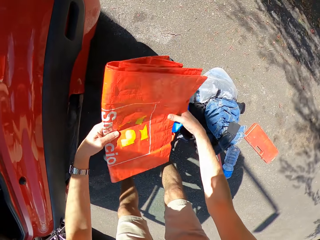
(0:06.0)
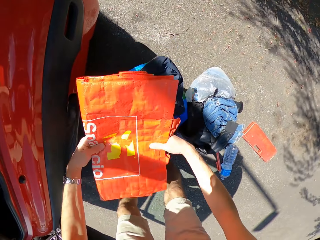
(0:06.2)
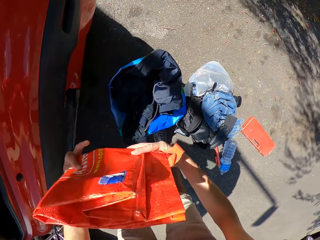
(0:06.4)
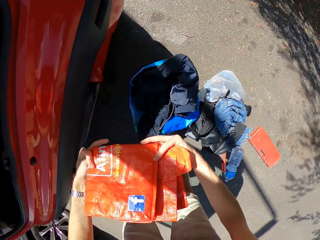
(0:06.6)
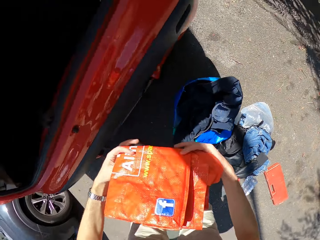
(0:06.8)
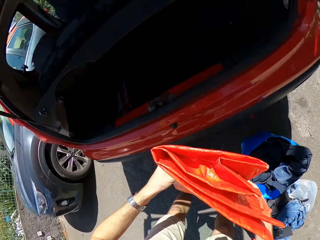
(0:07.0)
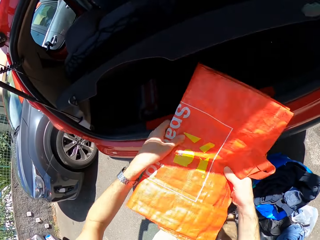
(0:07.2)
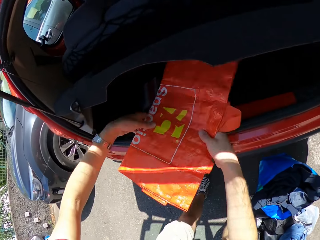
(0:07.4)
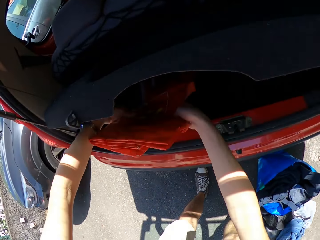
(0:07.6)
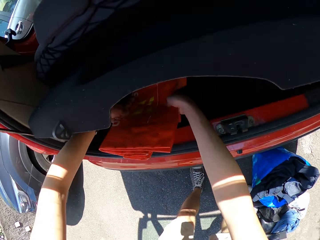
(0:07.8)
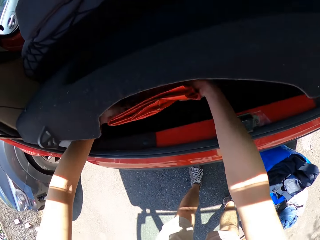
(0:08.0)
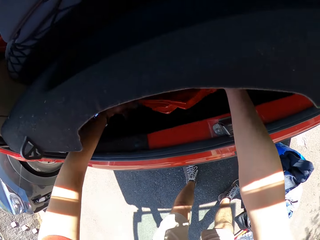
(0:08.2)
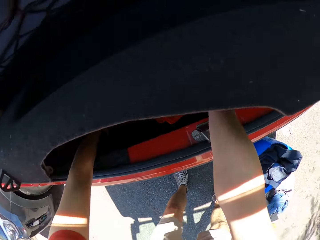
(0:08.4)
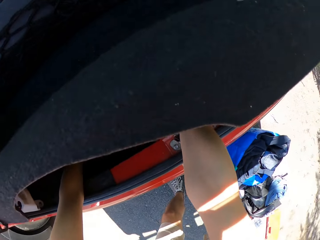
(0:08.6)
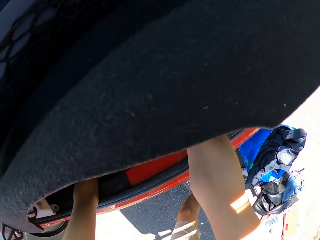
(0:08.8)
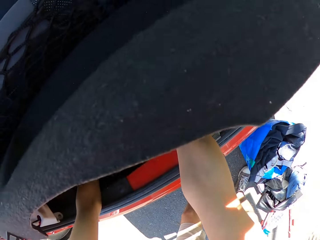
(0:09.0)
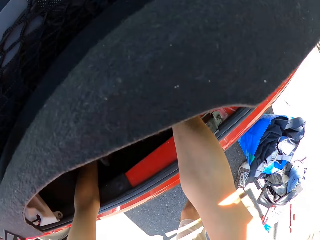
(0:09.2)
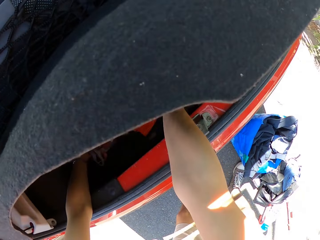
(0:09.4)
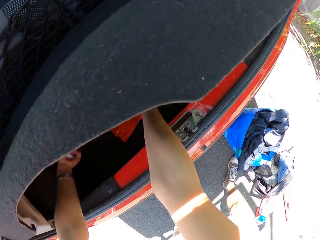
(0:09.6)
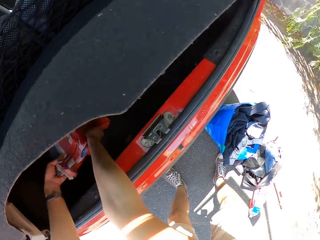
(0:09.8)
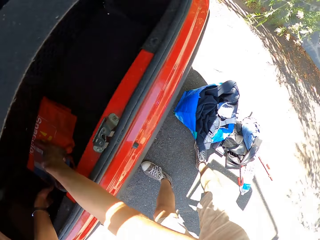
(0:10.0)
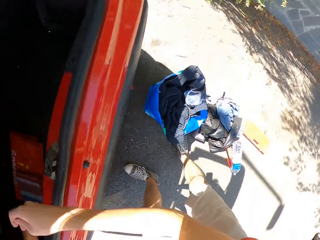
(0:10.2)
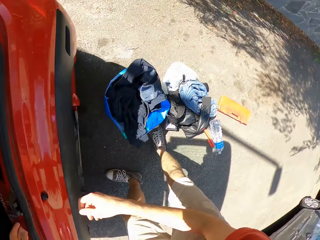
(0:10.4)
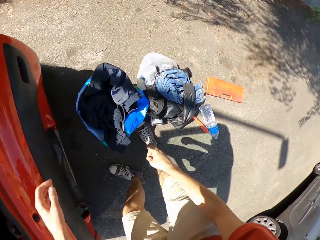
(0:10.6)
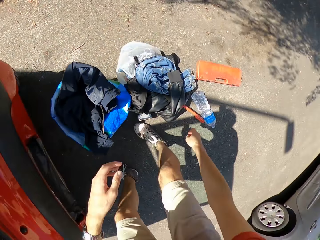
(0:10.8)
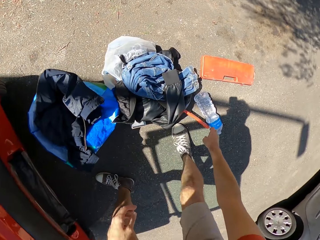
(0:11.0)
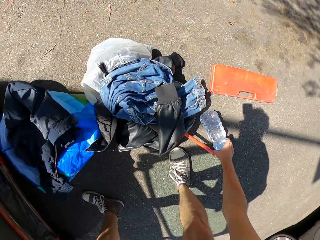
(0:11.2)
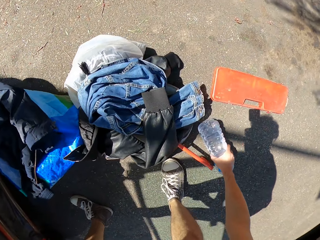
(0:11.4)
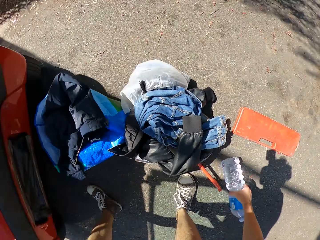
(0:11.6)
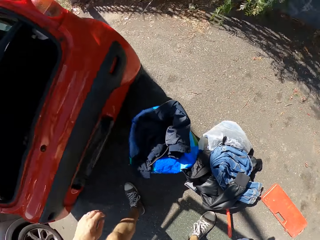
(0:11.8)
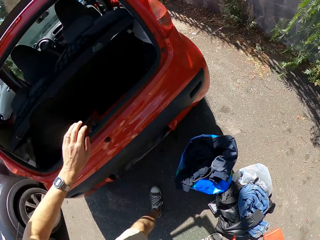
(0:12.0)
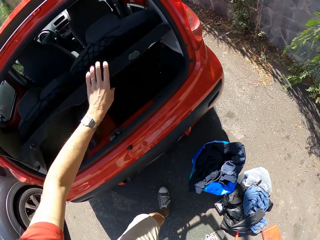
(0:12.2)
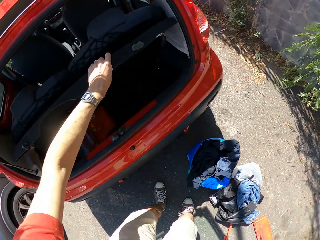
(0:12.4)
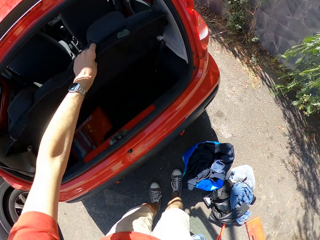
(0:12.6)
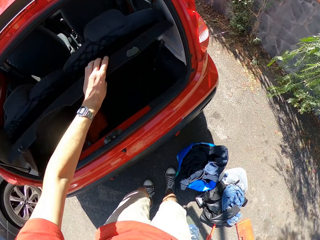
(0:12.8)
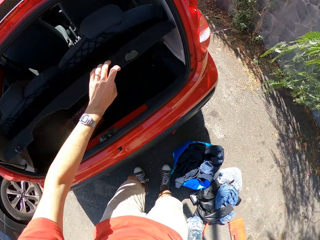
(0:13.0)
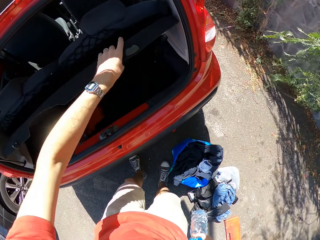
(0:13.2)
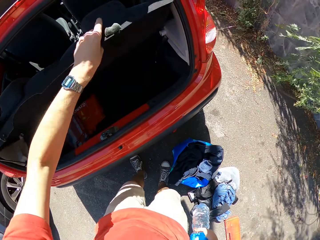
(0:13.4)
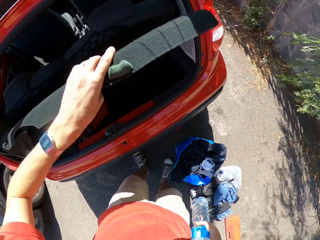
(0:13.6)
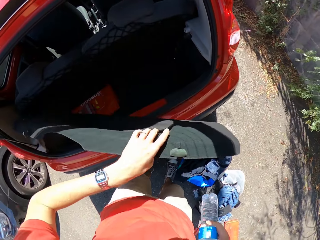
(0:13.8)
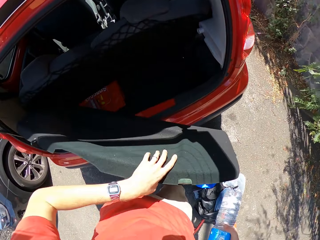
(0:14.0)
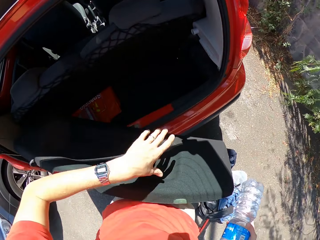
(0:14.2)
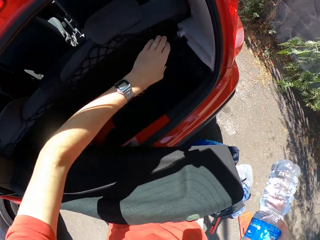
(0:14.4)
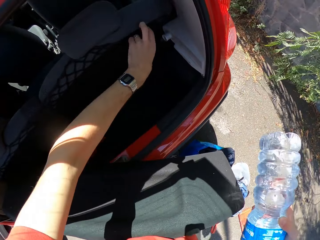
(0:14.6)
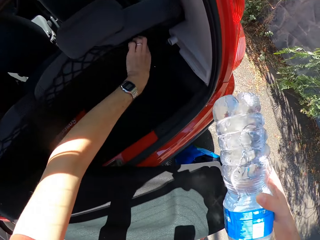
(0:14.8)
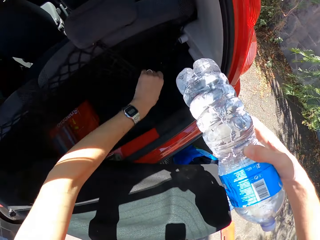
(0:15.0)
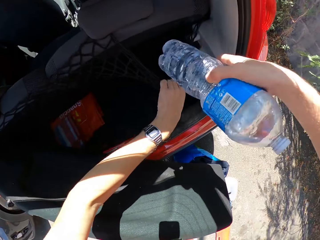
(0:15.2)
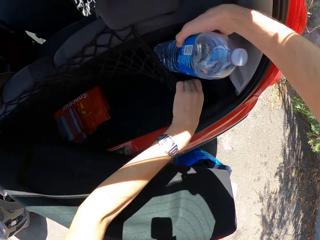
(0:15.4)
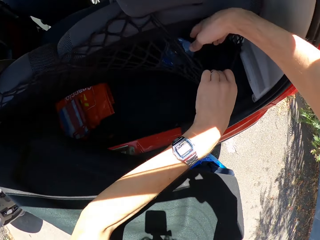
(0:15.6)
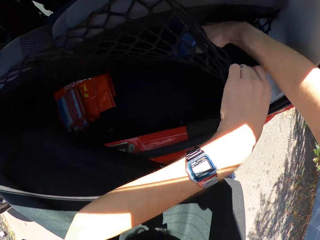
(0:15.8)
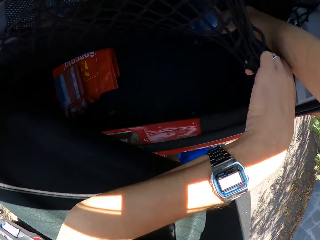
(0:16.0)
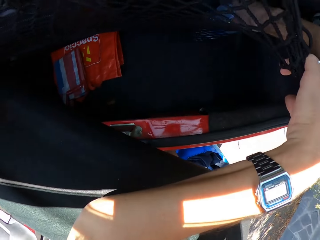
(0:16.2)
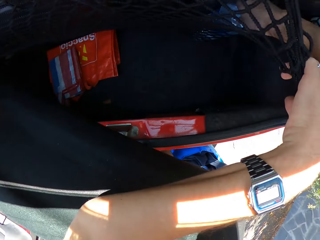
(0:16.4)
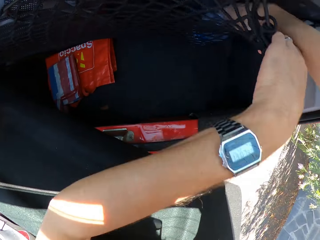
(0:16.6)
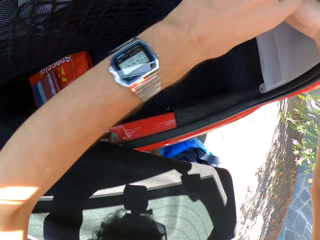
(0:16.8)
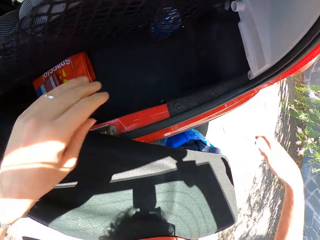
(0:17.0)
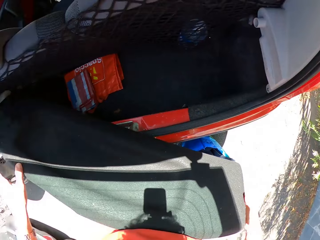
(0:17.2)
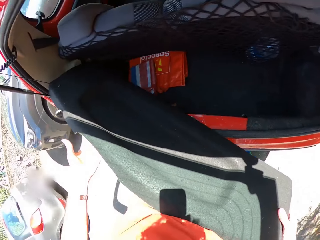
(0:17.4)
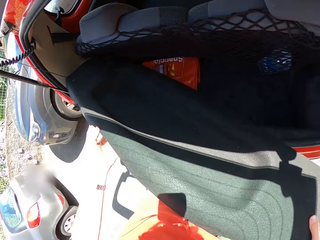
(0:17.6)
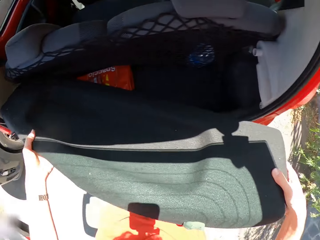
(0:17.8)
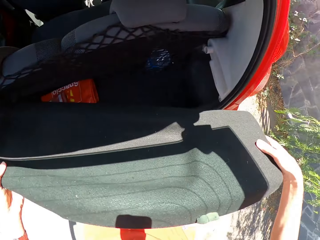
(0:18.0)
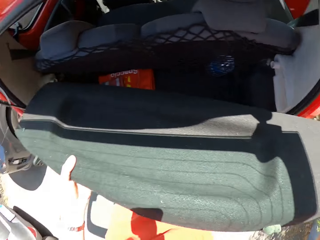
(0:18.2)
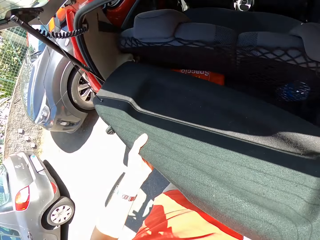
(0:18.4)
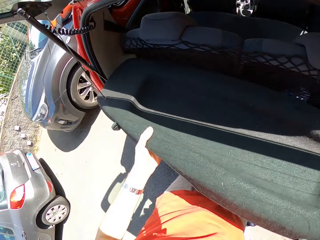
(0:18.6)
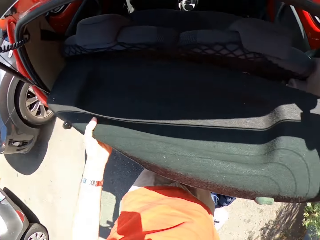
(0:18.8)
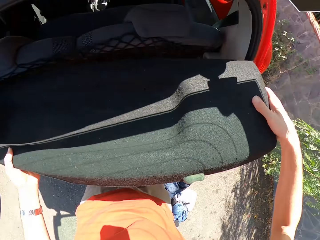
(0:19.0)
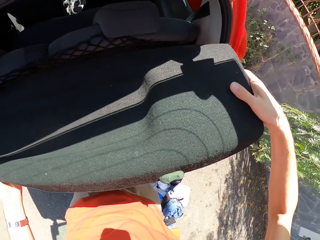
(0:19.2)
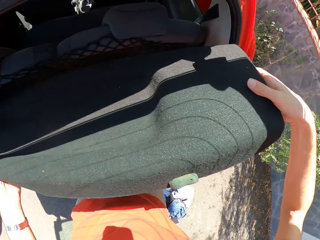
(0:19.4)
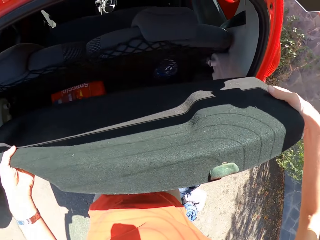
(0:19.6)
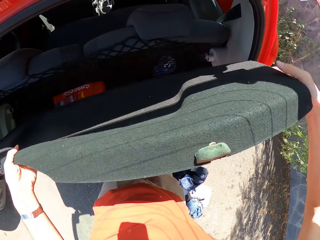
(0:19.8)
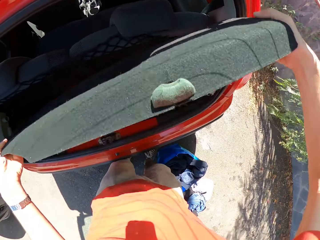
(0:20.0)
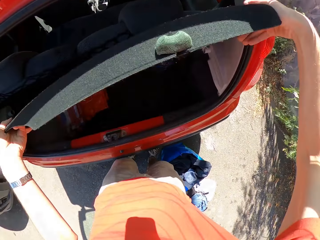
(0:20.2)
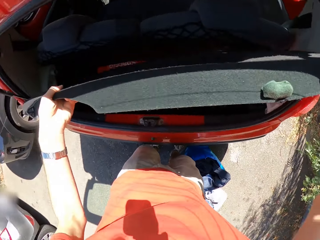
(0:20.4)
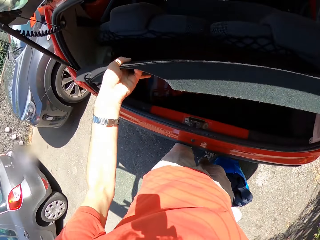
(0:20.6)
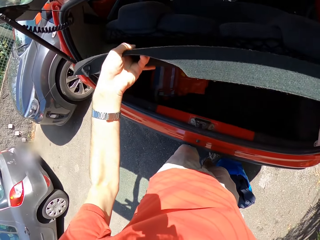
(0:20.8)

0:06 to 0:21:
The camera wearer folds the shopping bag. They place the shopping bag in the car boot. They place both shopping bags in the car boot. They pick up a bottle of water. They touch the car boot shelf. They adjust the cover board. They remove the car boot shelf. They place the water bottle in the car boot liner or car net. They place the car boot shelf in the boot. They adjust the cover board.

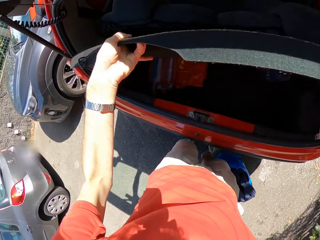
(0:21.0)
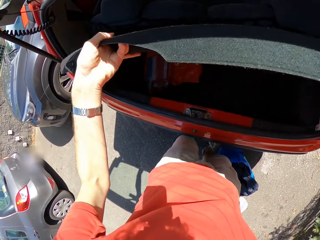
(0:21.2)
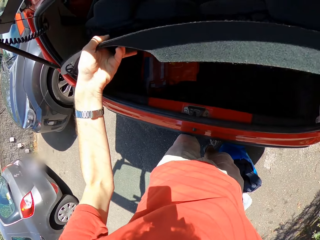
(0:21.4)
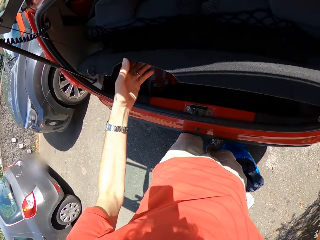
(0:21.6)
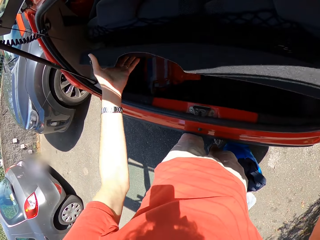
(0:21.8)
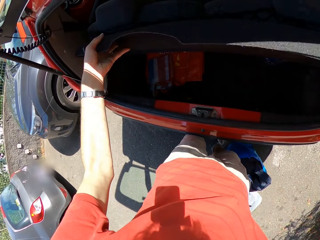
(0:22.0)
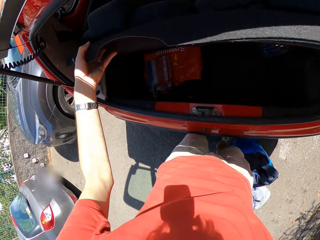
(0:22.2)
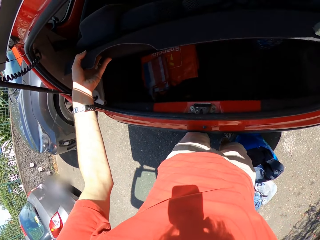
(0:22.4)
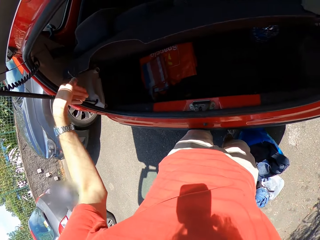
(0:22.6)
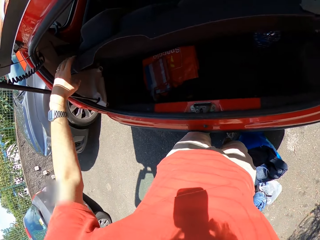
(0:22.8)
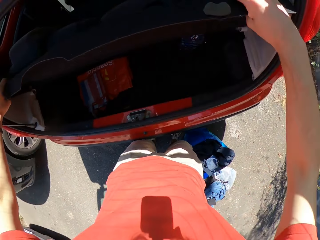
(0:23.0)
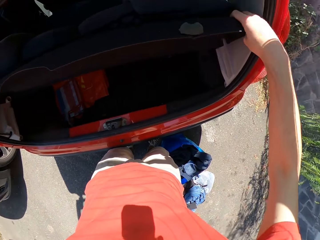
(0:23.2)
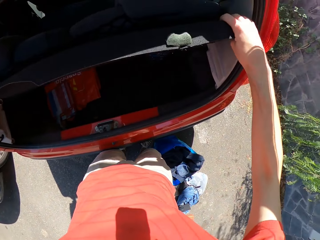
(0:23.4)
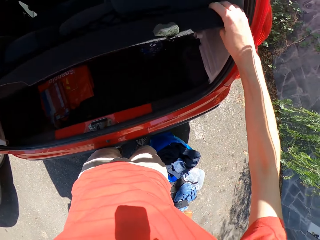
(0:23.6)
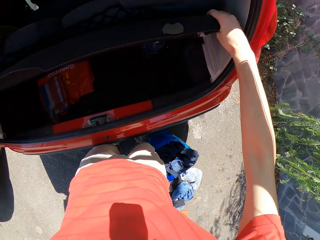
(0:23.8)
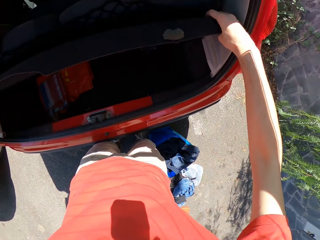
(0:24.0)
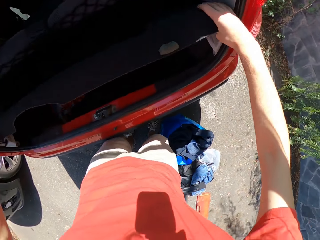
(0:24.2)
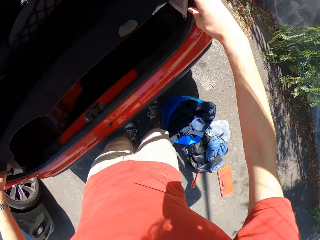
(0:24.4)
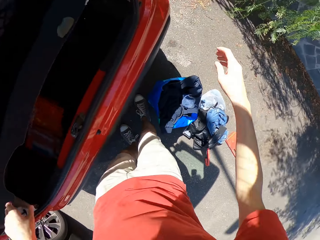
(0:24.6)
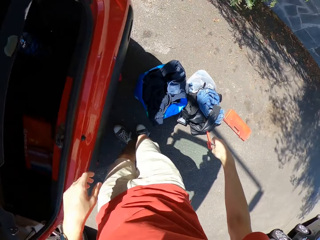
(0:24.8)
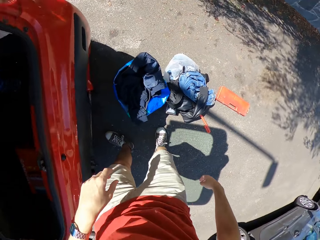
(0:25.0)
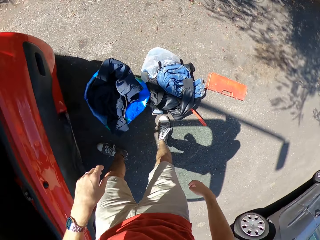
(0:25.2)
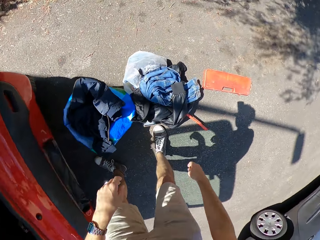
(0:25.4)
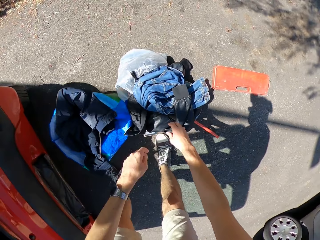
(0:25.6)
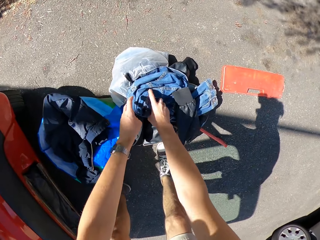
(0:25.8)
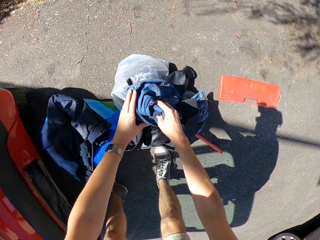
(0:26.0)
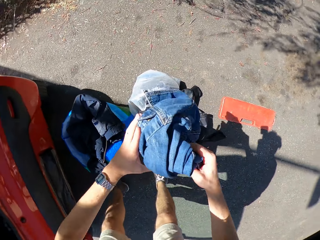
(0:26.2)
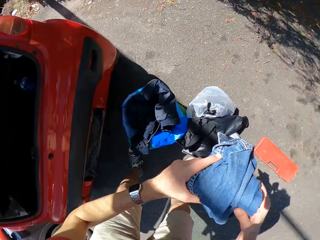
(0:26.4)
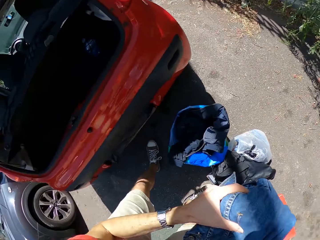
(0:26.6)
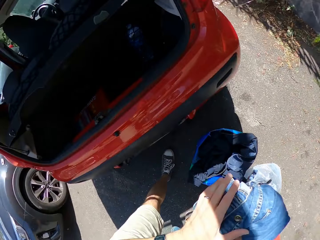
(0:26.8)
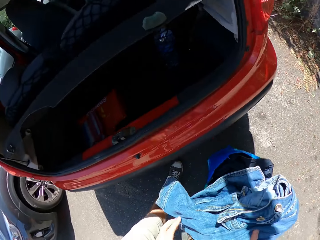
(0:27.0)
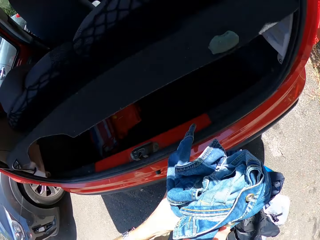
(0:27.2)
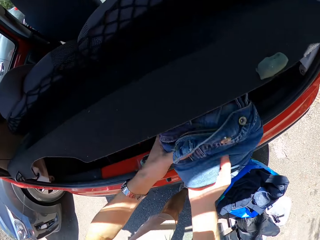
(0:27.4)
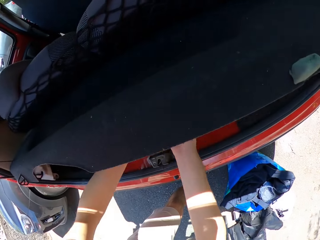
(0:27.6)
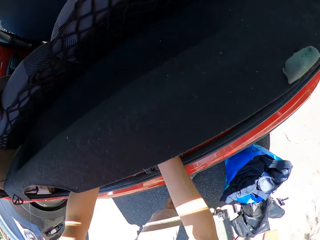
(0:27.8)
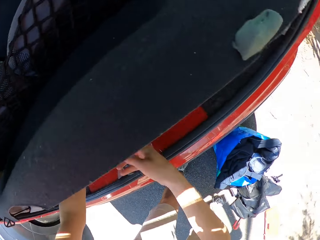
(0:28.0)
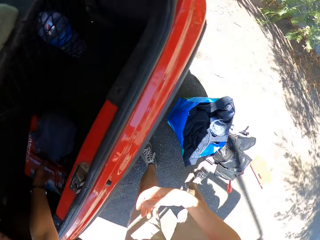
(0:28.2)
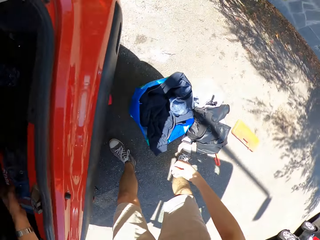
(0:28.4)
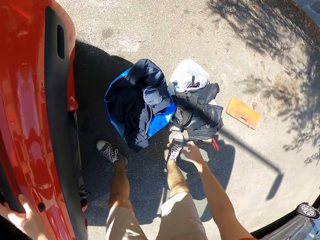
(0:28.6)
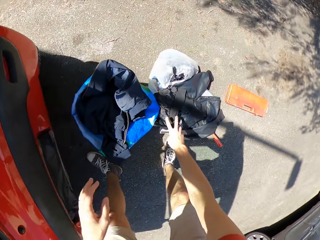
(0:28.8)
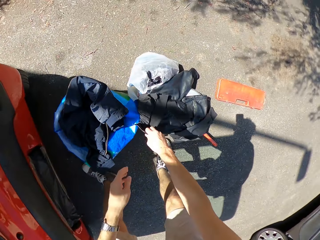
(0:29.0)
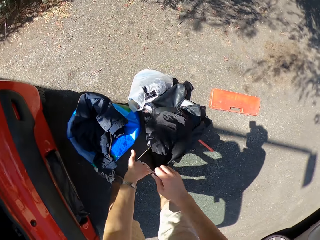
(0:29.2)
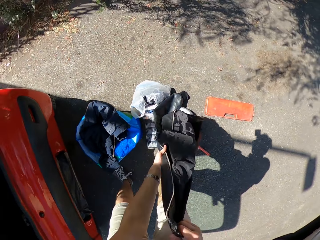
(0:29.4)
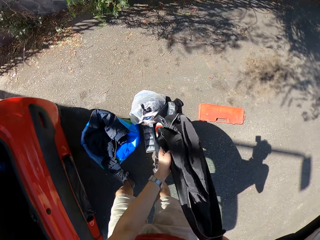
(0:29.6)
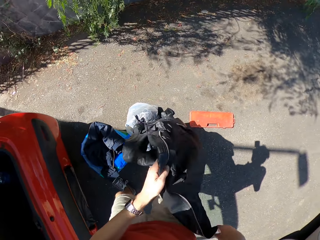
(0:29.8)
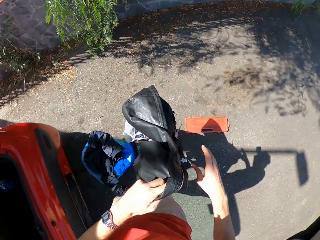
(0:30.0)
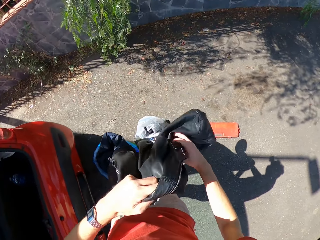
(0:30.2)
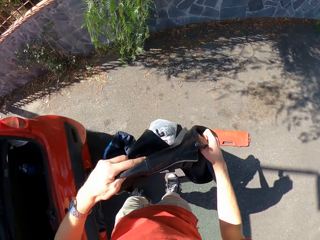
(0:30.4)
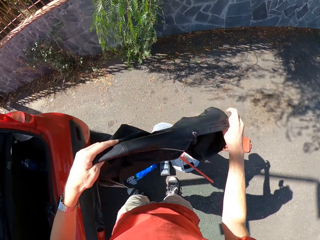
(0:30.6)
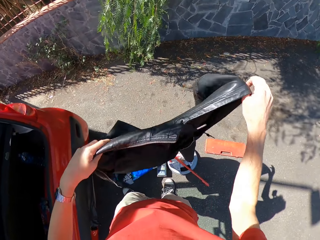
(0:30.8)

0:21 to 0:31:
The camera wearer picks up a denim jacket. They place the denim jacket in the boot. They pick up a leather jacket. They place the jacket into the trunk.
